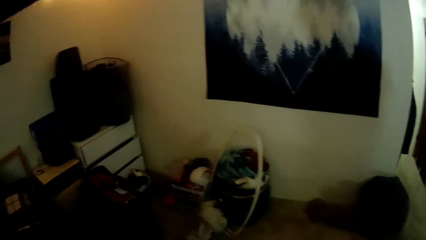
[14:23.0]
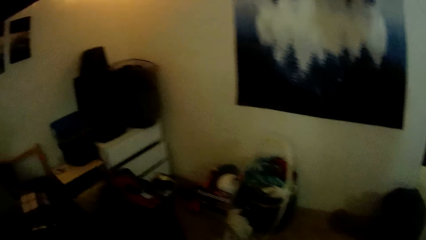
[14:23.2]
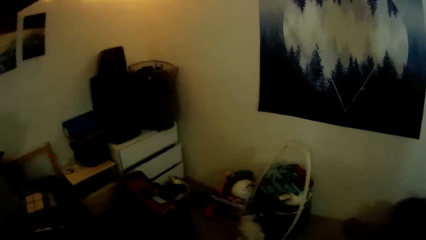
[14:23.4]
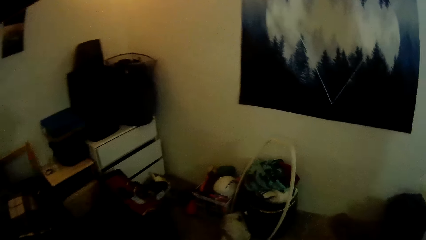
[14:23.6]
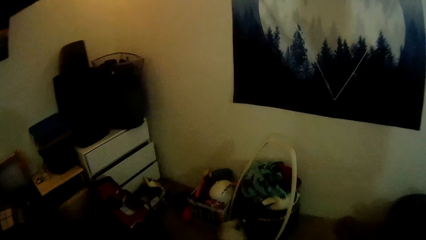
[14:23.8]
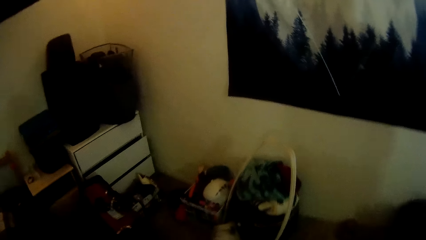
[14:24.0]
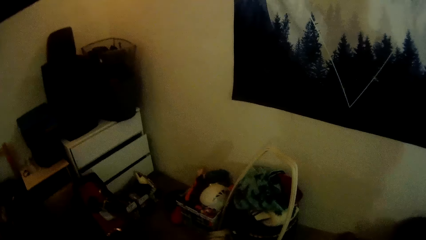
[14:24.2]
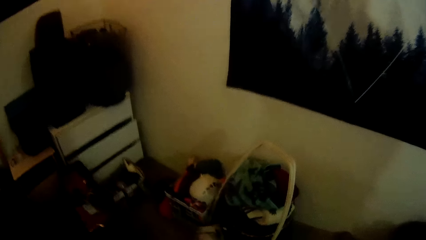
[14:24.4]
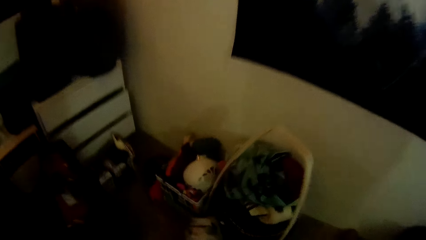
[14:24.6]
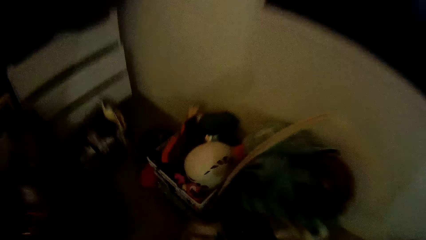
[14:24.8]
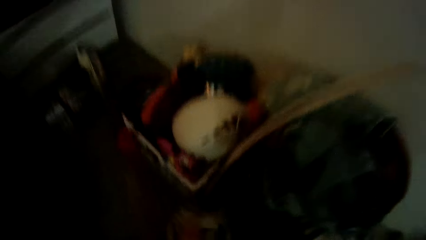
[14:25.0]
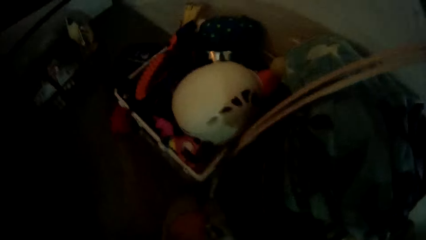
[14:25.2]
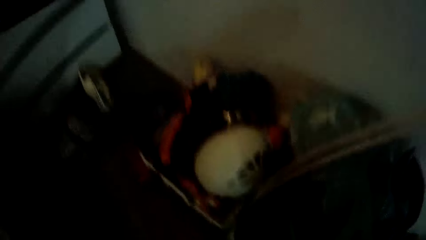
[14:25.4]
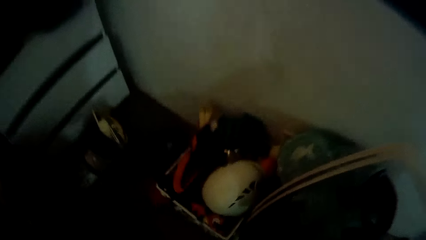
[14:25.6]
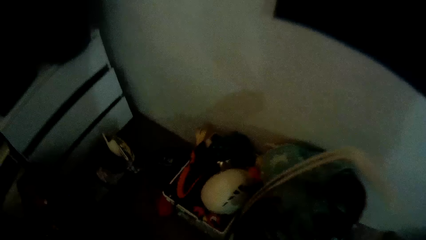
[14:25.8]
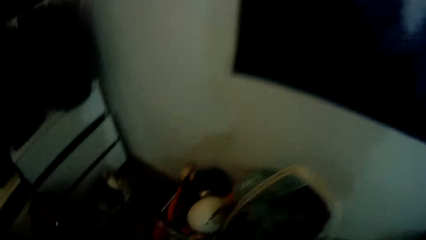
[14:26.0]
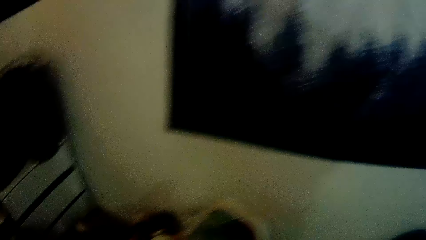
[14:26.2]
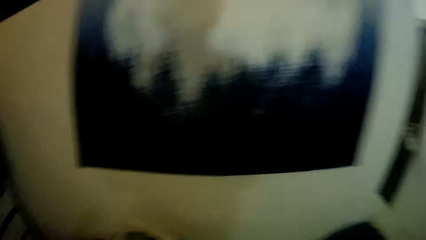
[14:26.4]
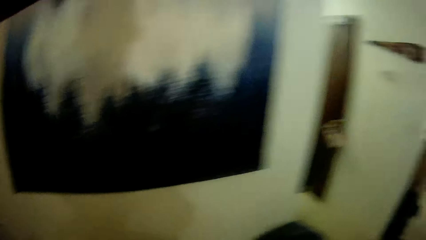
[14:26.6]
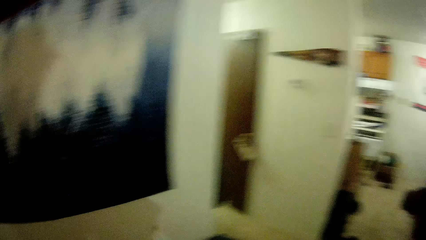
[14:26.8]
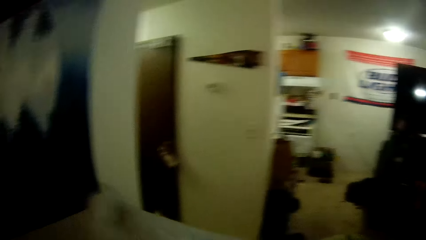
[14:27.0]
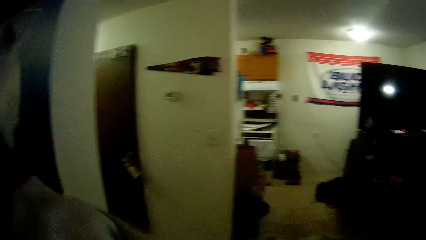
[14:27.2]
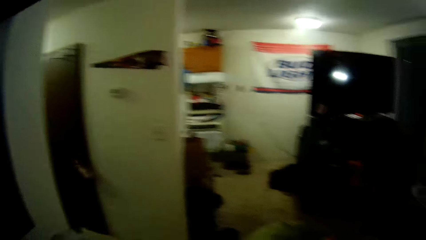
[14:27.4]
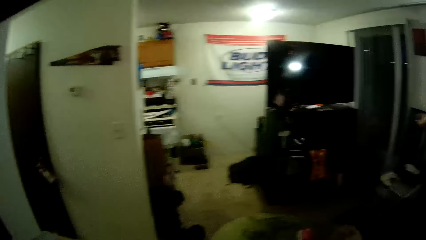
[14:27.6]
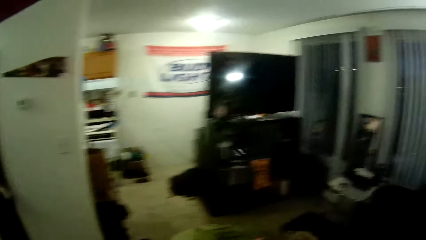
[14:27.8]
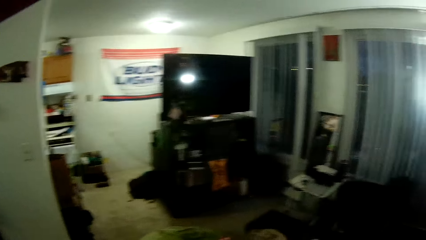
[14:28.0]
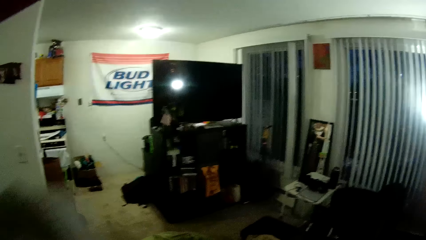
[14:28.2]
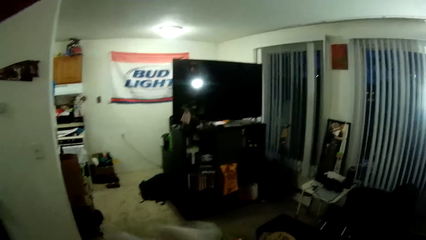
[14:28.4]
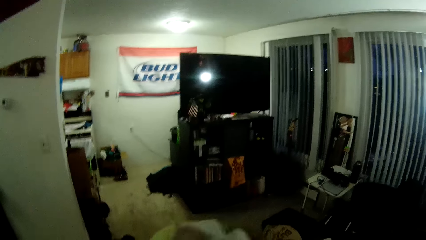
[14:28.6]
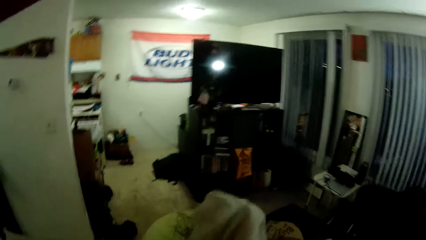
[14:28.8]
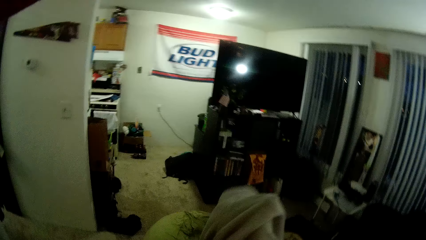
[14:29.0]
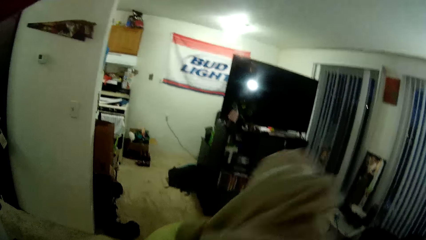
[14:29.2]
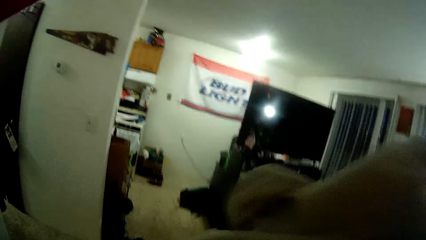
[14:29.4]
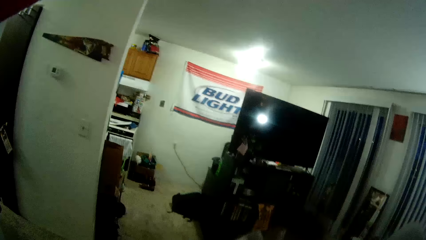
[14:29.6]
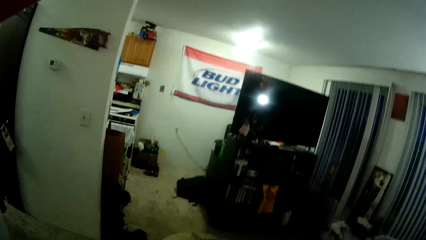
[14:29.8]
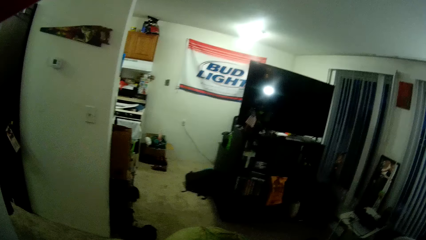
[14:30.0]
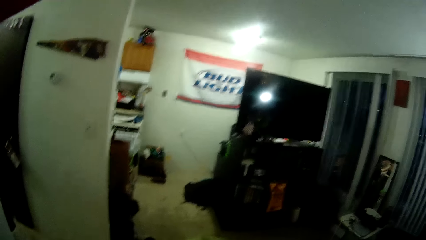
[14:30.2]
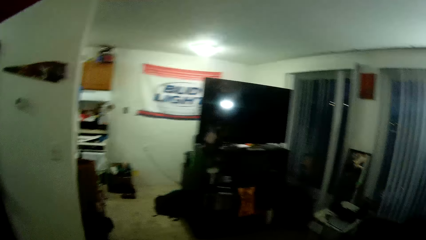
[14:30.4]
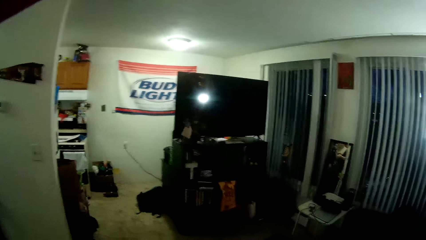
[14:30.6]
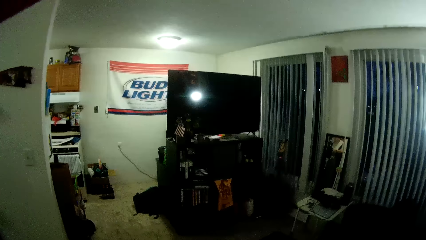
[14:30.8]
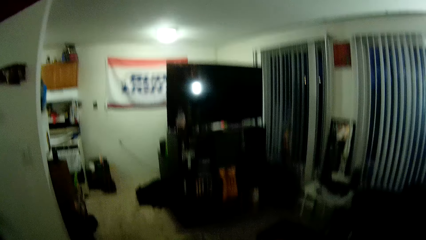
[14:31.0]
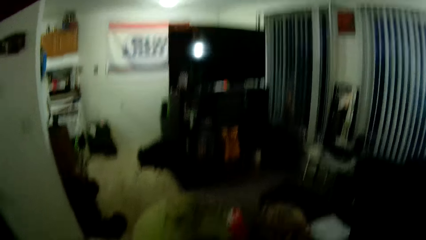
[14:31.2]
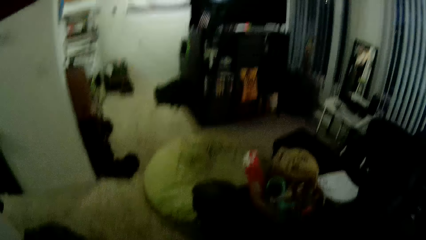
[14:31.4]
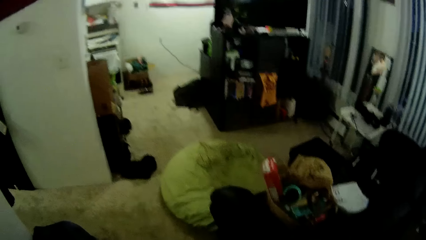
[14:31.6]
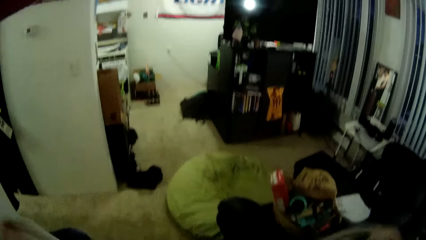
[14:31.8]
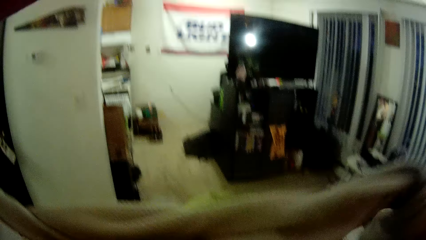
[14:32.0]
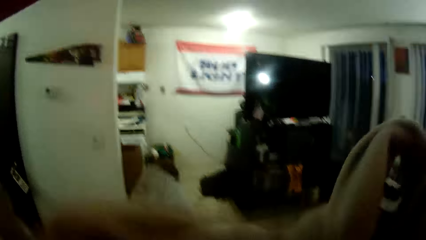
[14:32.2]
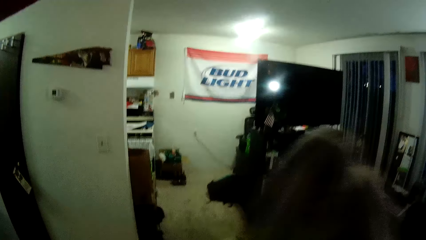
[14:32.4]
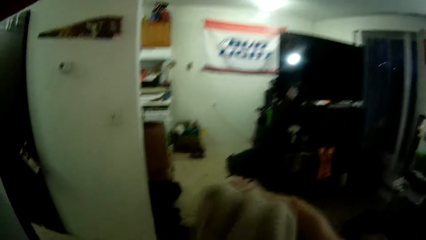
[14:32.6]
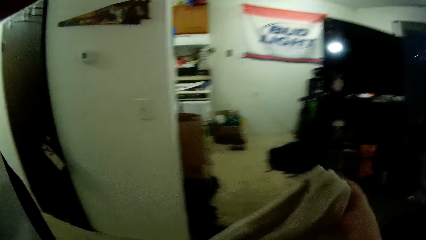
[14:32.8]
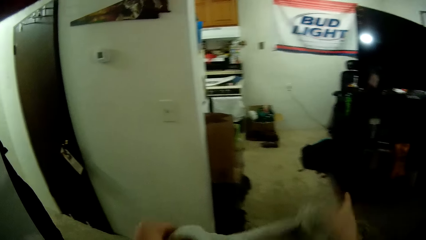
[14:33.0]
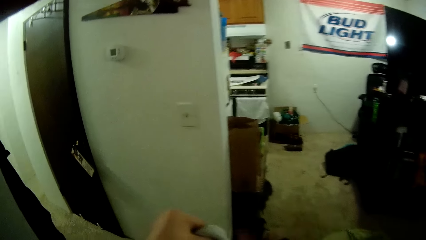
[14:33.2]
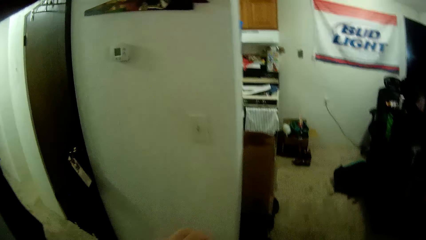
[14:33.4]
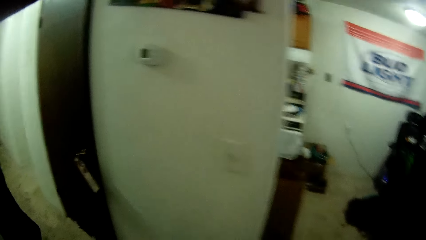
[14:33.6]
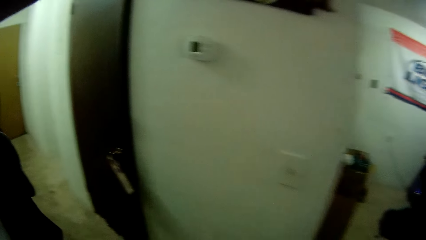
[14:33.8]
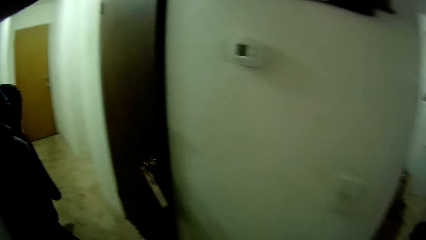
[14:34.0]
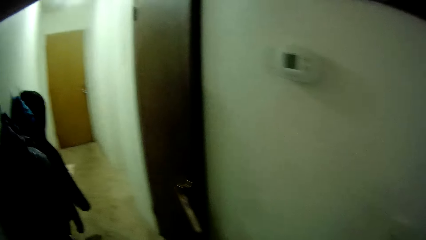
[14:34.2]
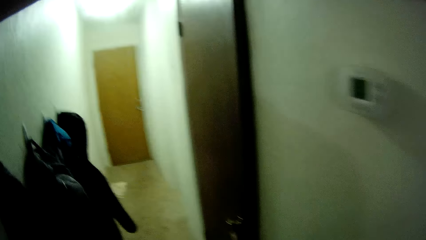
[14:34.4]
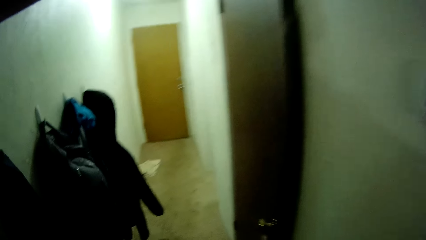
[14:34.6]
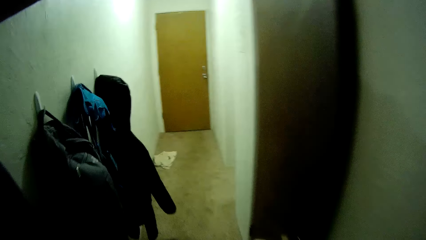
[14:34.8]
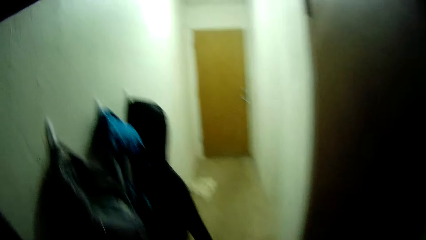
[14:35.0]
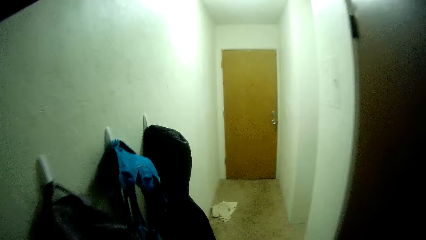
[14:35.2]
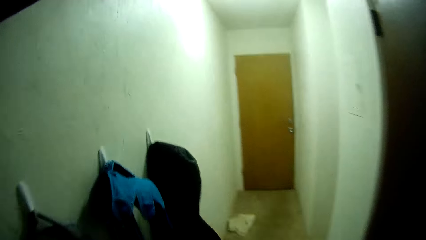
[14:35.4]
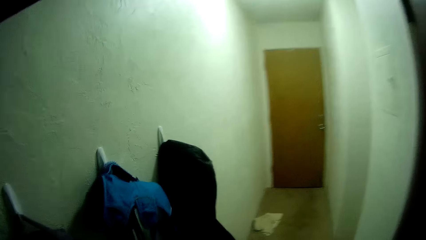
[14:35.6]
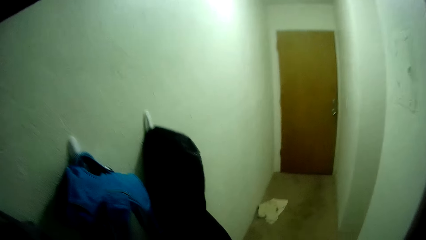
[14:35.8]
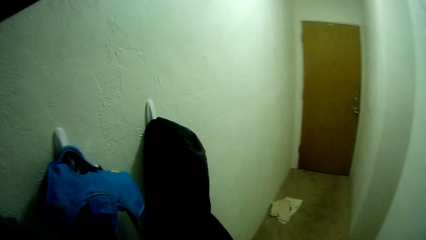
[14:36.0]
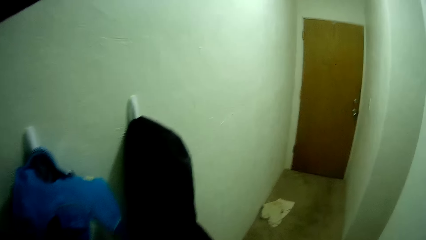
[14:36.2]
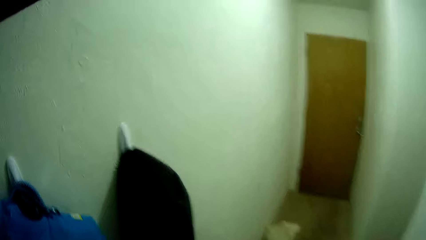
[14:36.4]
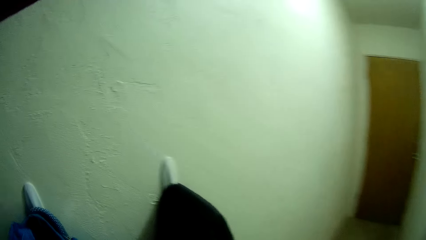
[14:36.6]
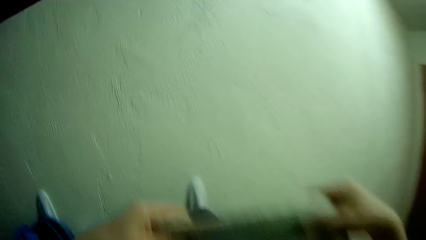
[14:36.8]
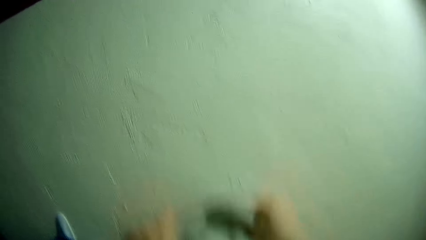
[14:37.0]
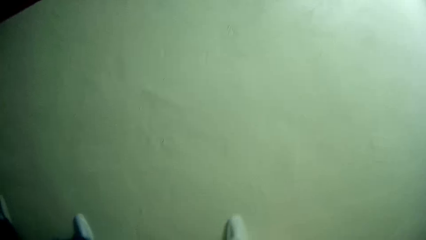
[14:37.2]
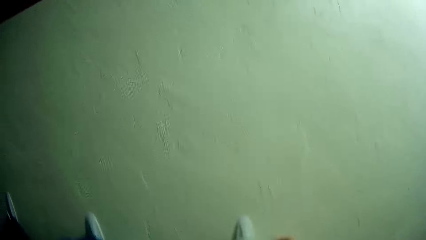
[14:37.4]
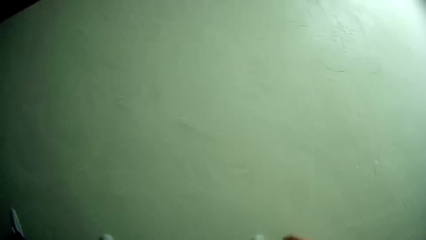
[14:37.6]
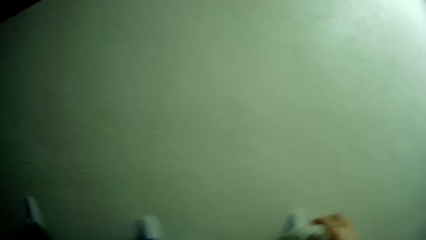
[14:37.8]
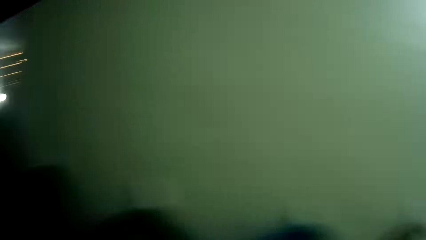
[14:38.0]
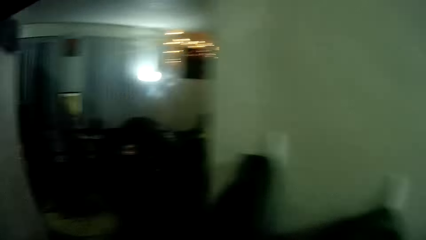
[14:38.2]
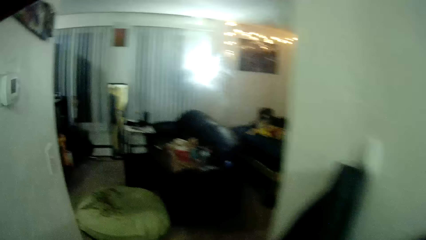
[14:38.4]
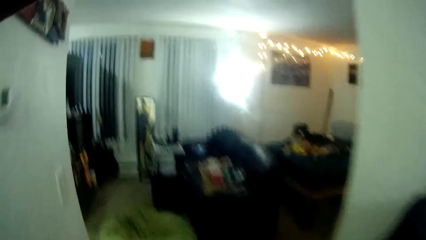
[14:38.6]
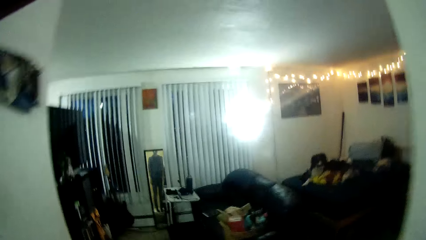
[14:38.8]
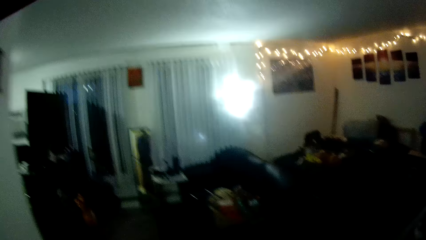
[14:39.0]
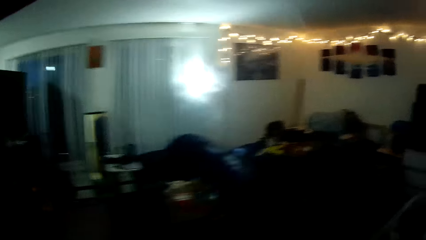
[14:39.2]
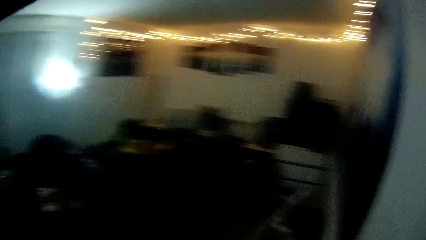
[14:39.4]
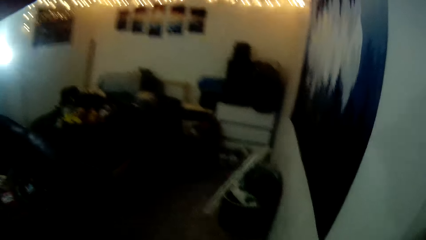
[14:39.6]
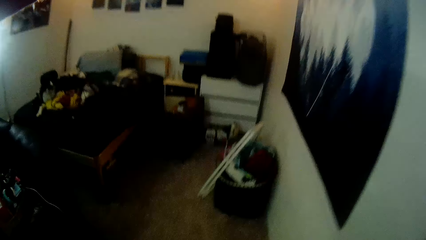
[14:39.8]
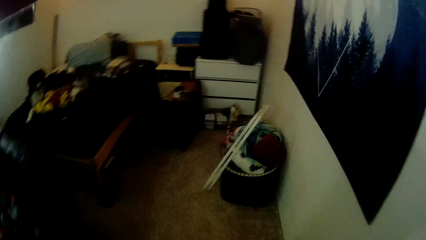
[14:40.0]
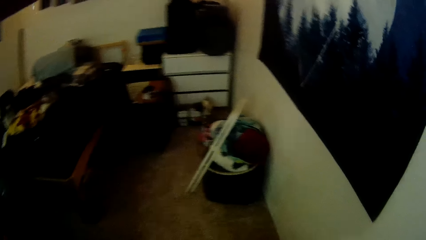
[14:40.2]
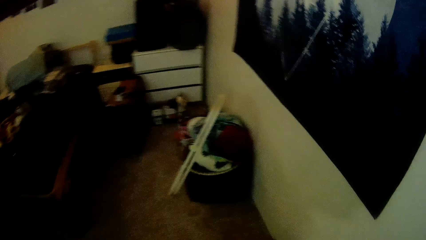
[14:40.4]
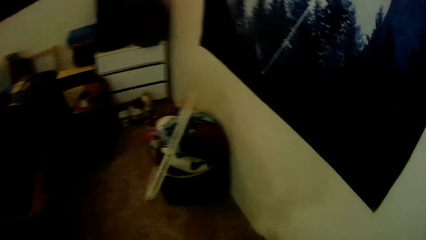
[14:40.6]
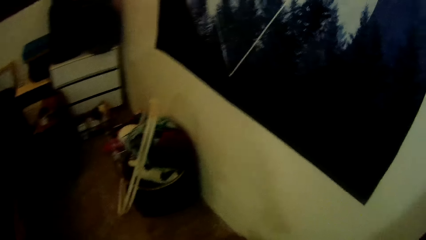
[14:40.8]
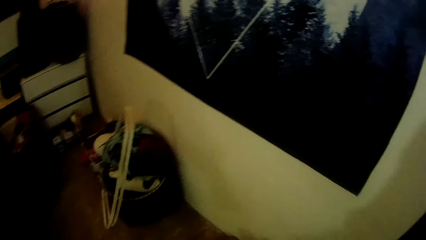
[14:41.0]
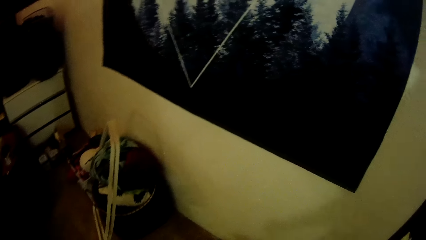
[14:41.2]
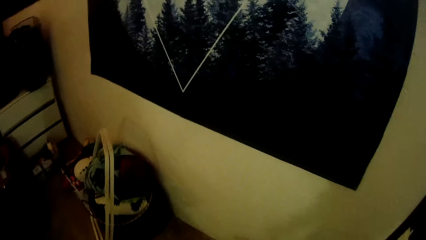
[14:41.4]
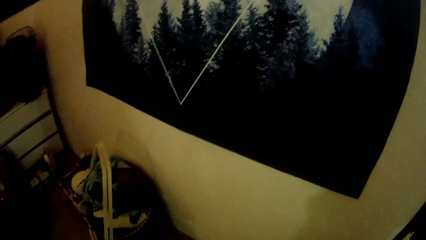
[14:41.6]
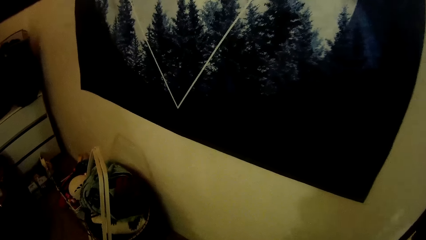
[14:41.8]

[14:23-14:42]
The camera wearer walks around the room. He picks a cloth or jumper from the floor with his right hand. He bends down. He adjusts the cloth with both hands. He walks around the room. He hangs the cloth on the wall with both hands. He walks around the room.
